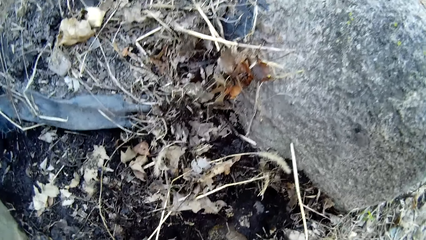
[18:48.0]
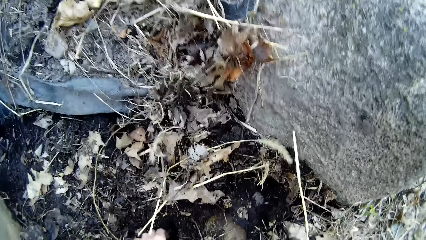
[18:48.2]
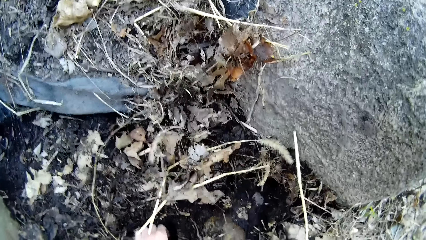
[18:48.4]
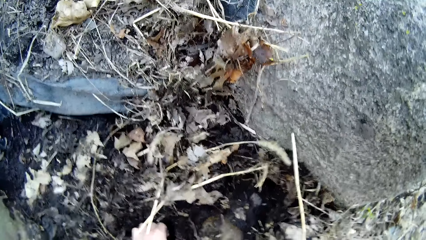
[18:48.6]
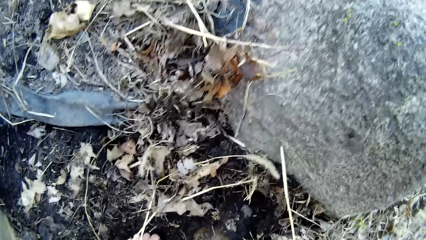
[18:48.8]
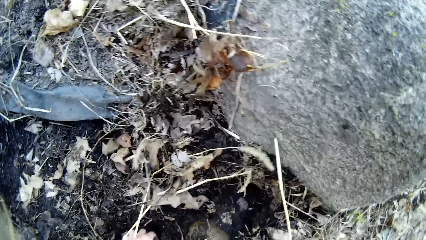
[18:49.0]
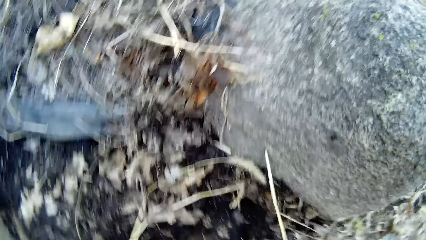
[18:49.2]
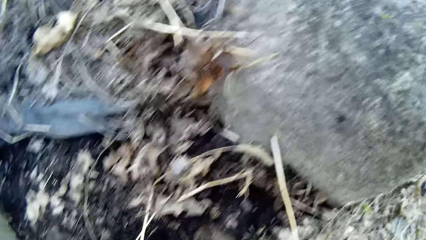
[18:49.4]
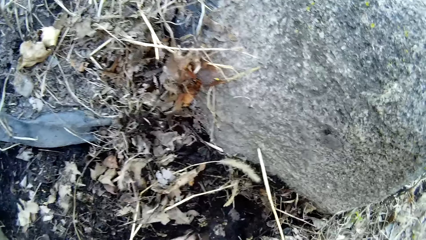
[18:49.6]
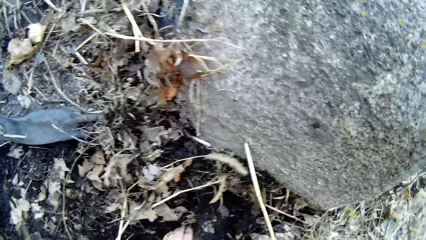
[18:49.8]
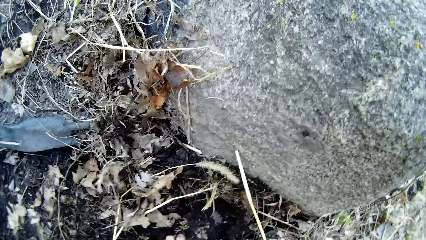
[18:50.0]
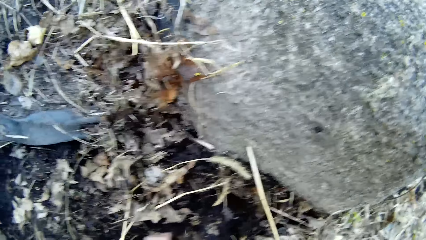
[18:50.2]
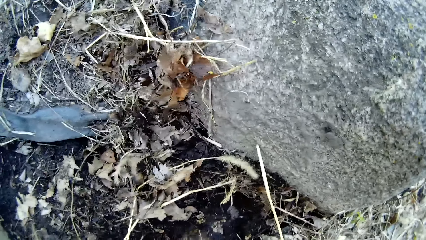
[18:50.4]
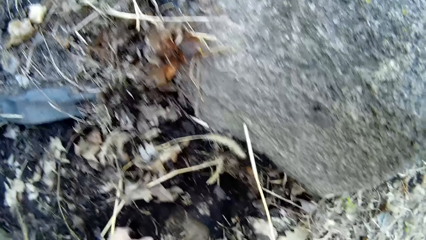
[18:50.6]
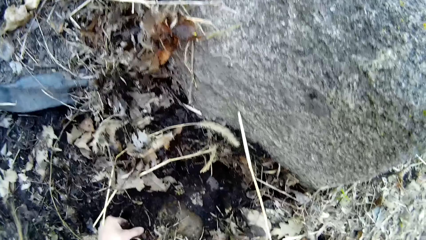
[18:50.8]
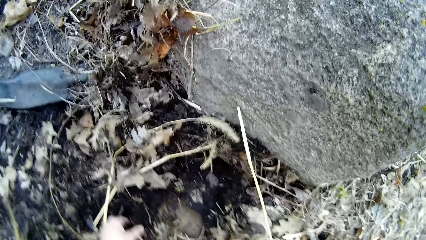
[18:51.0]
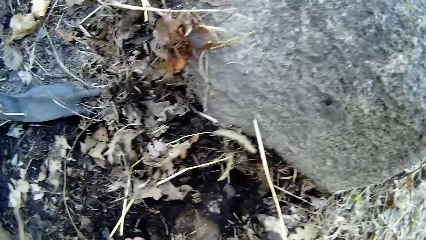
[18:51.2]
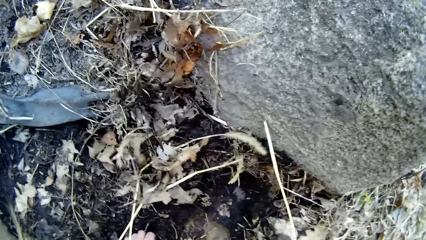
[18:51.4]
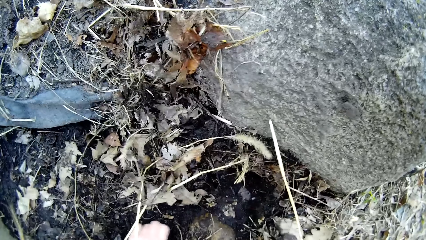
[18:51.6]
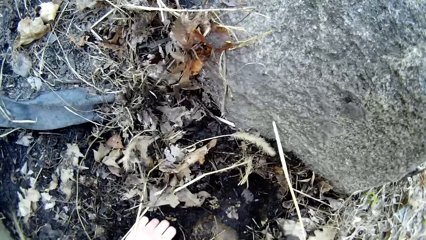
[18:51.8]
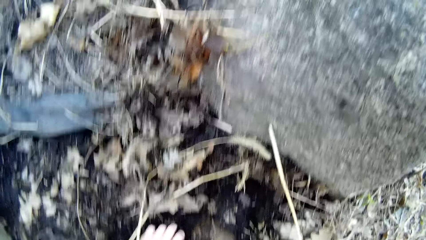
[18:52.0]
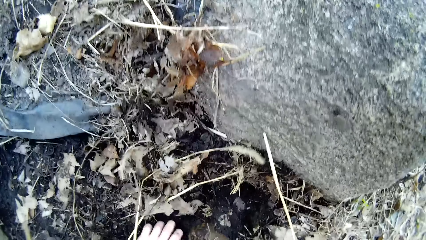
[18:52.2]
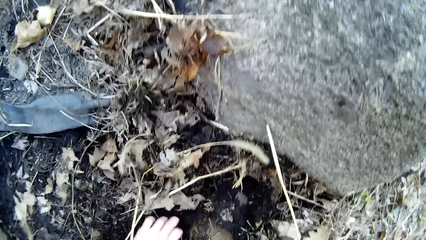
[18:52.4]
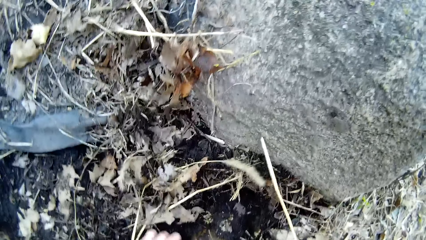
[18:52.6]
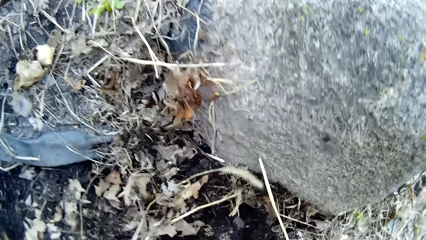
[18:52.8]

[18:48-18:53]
The camera wearer picks stones.

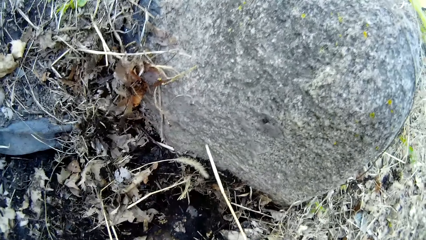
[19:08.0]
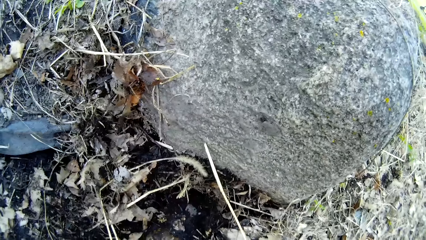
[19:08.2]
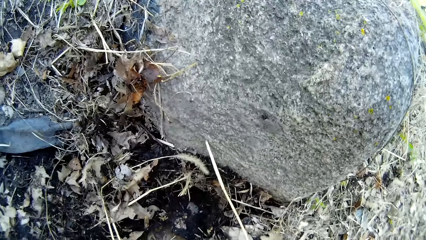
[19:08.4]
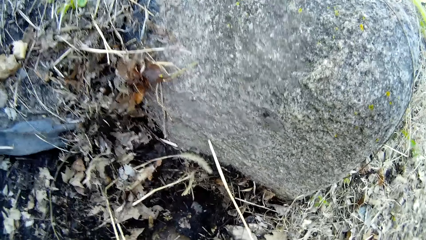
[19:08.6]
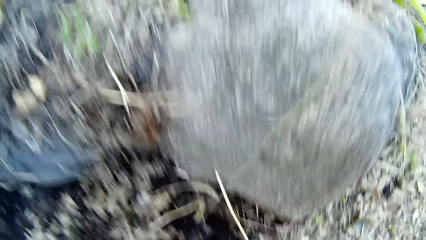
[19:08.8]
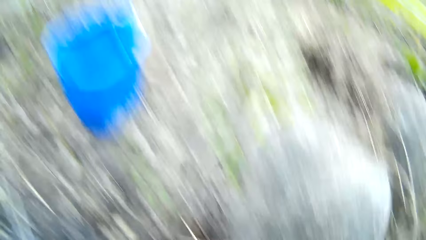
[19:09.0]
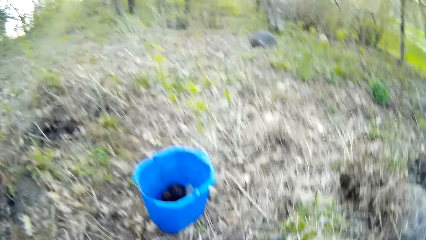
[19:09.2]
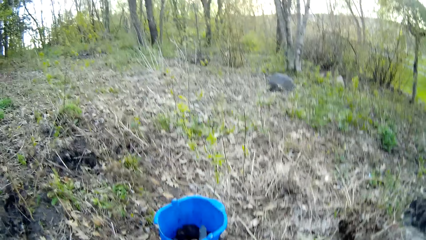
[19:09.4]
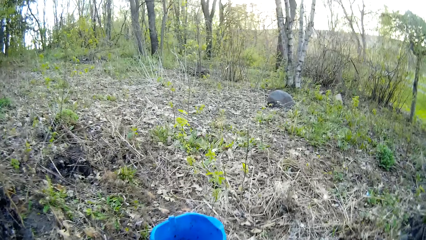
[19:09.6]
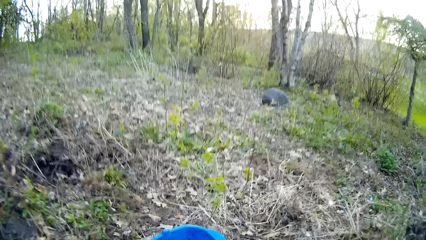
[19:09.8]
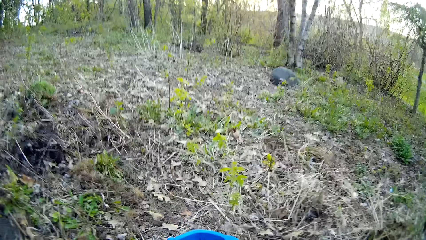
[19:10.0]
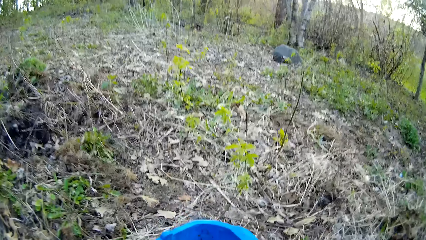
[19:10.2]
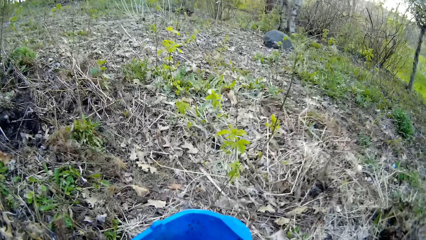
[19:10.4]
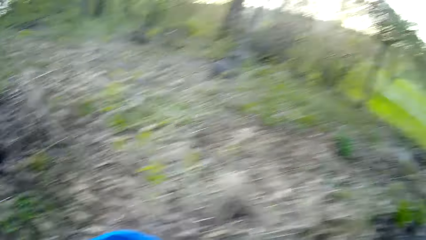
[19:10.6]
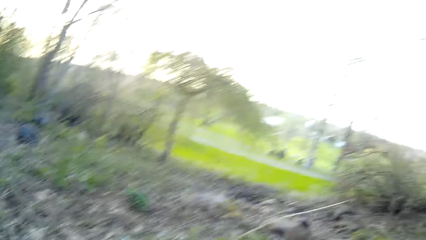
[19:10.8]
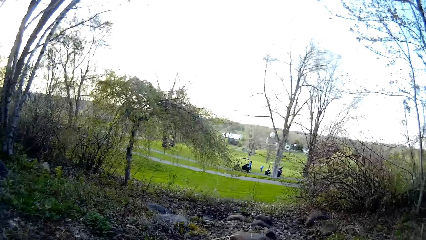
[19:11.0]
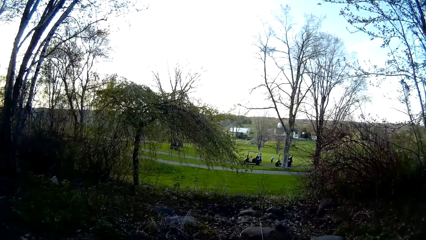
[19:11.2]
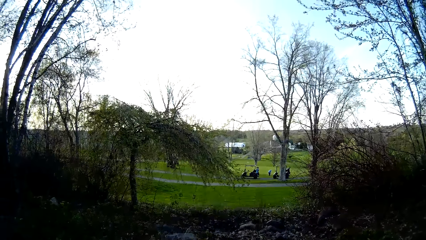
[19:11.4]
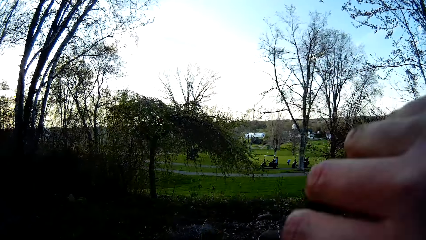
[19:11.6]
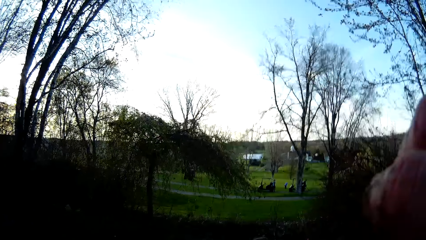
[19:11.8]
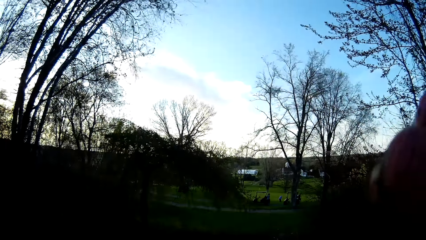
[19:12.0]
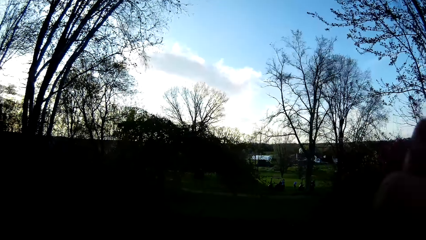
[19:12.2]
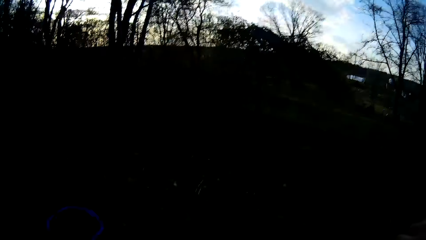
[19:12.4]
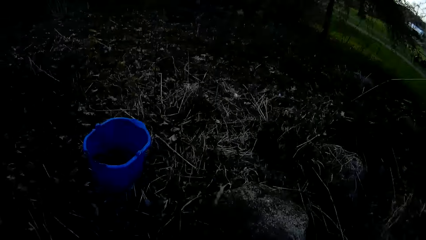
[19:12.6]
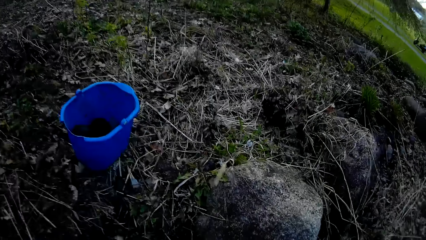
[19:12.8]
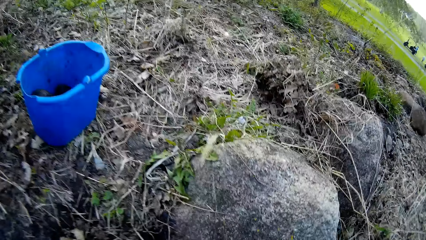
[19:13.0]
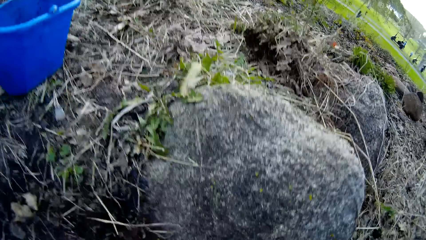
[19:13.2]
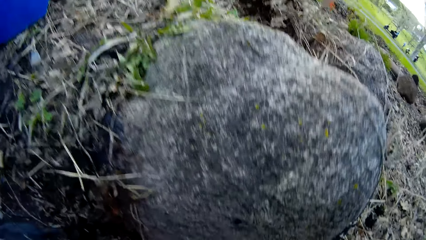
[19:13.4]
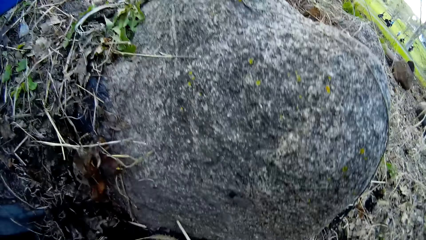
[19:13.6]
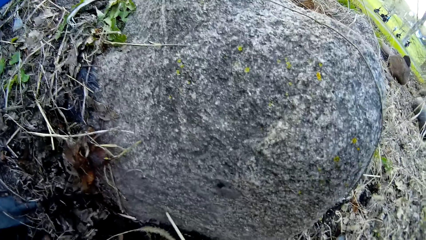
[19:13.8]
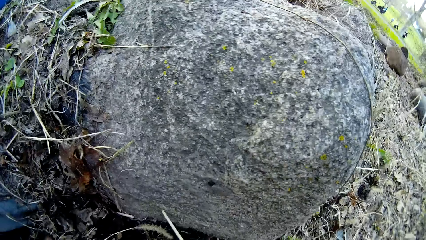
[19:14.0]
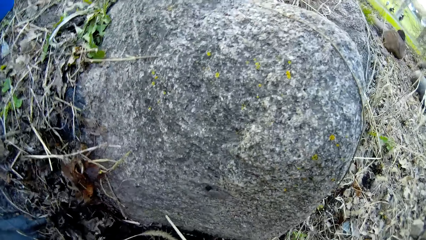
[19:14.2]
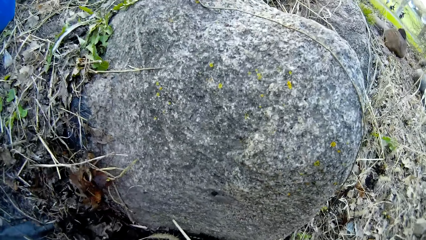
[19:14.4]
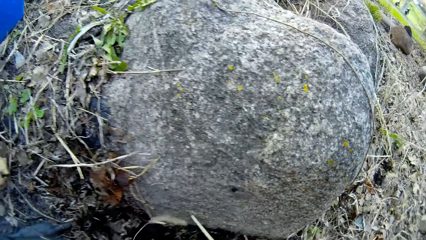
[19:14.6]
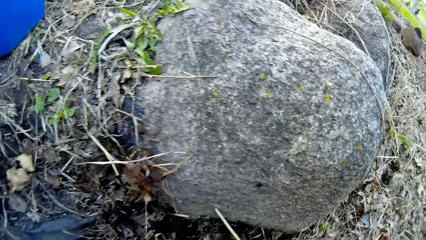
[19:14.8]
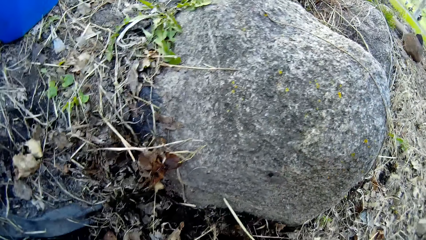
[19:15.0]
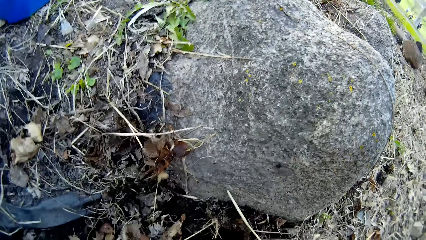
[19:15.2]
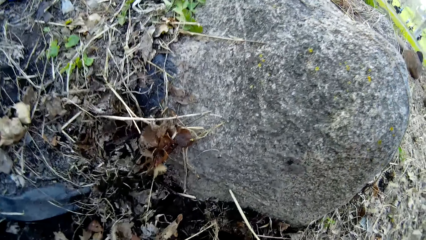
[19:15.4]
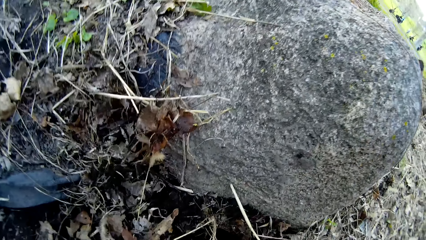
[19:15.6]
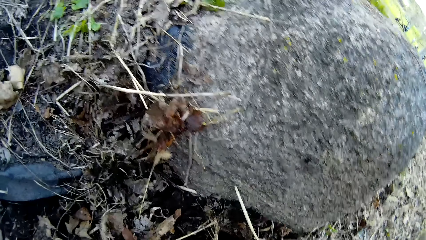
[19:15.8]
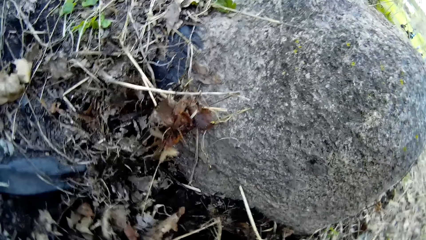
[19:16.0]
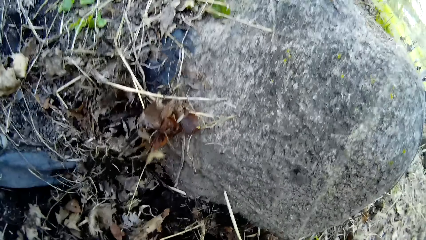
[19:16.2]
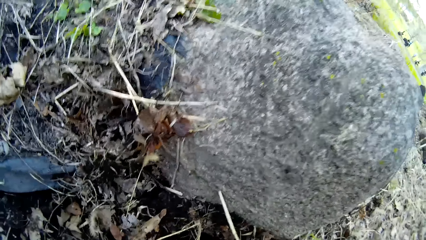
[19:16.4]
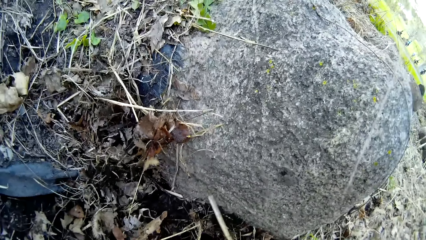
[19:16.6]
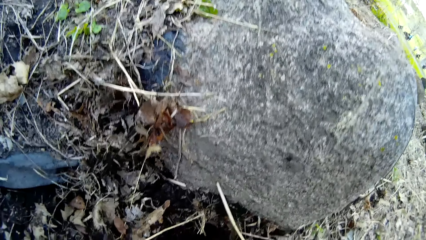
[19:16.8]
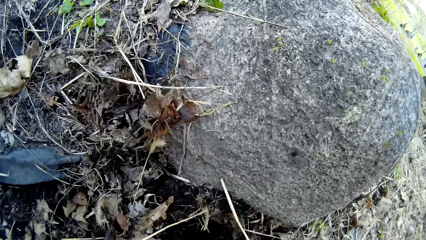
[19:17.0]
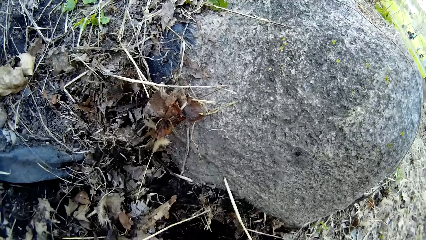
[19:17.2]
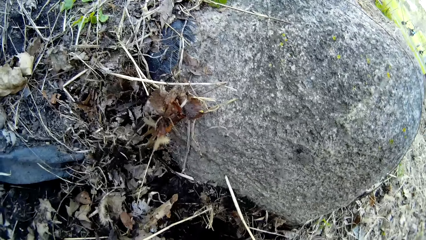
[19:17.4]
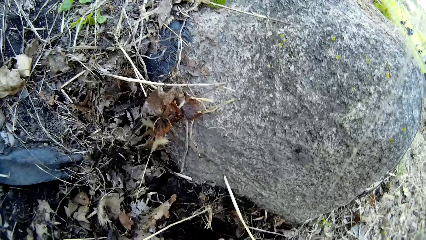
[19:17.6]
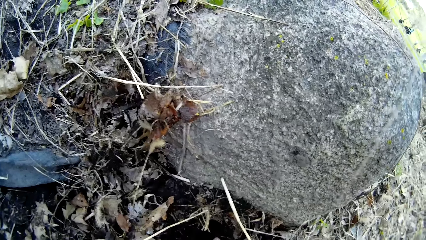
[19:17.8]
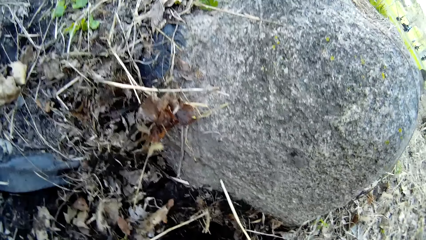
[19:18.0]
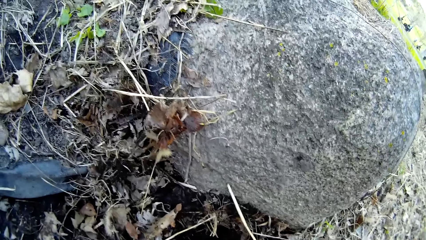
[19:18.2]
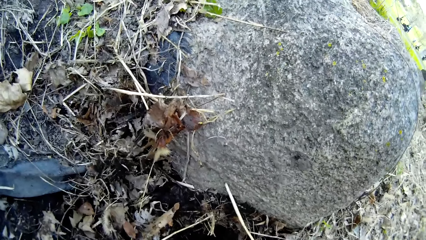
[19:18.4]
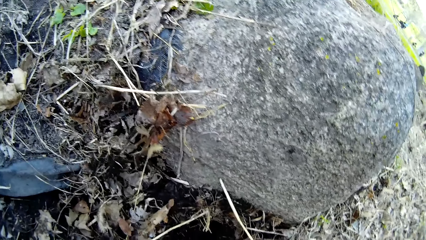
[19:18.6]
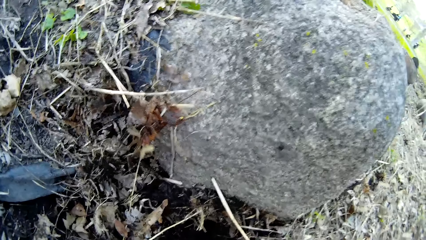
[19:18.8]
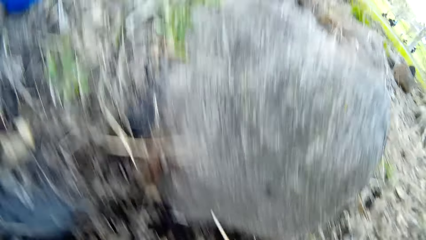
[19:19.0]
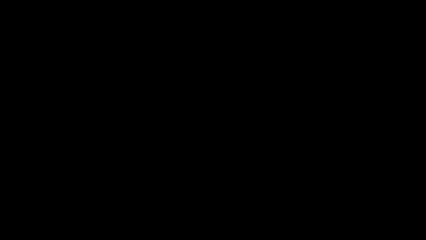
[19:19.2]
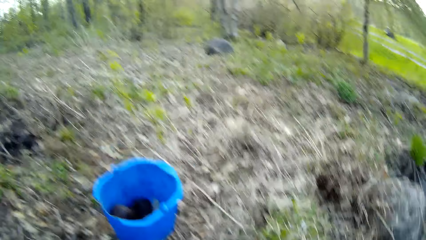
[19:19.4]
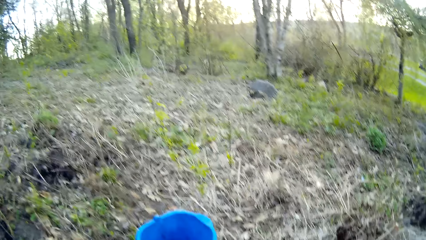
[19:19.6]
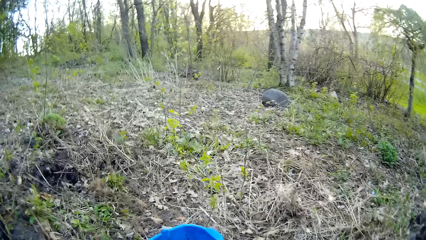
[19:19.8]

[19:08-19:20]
The camera wearer drops rocks in the bucket with her left hand. She adjusts the camera.
